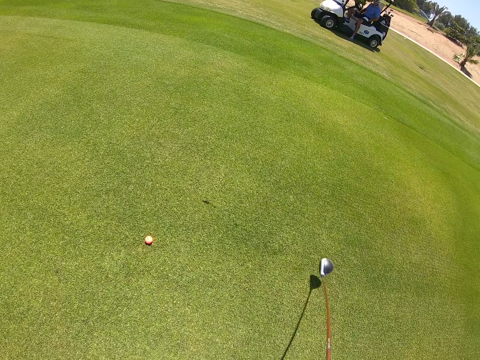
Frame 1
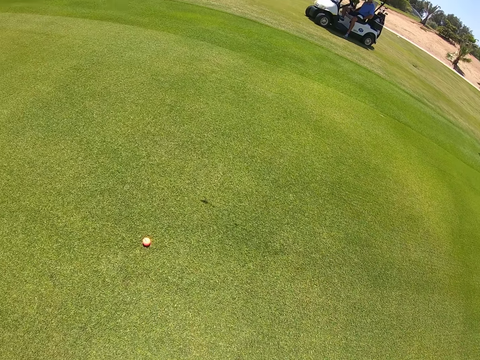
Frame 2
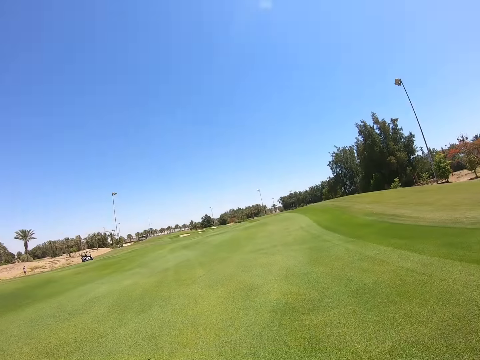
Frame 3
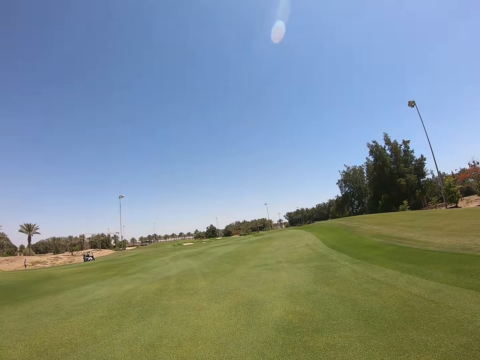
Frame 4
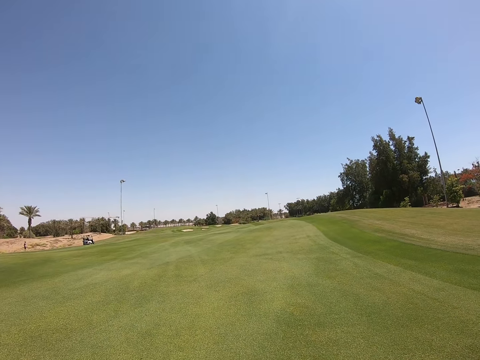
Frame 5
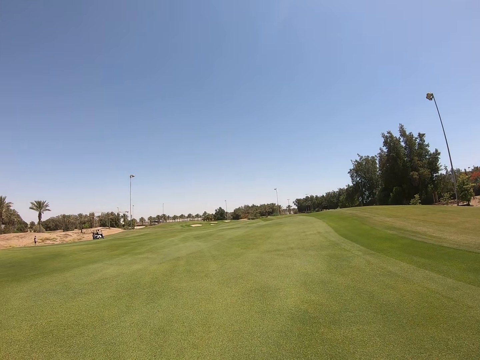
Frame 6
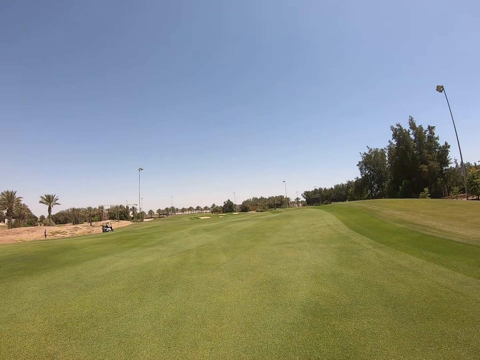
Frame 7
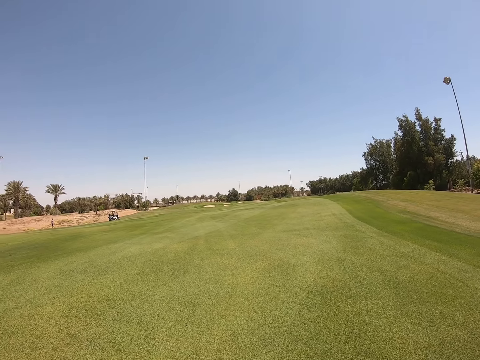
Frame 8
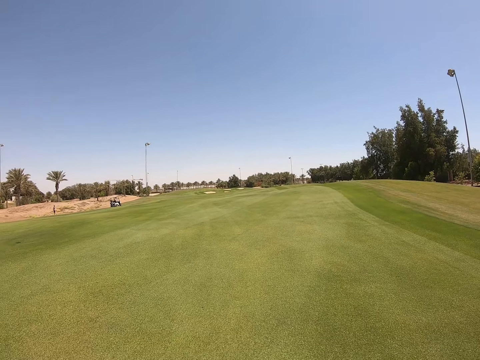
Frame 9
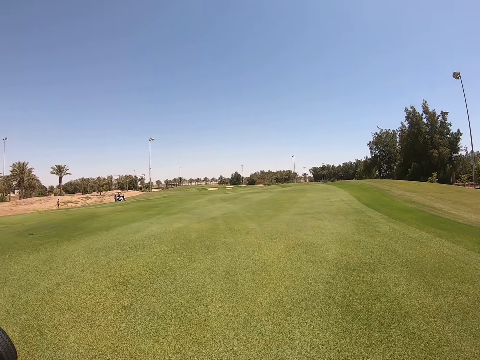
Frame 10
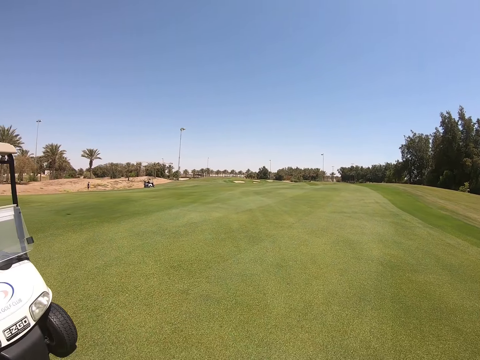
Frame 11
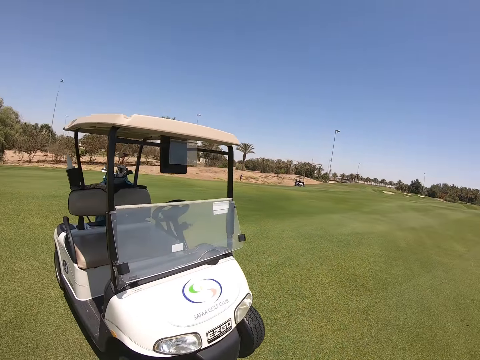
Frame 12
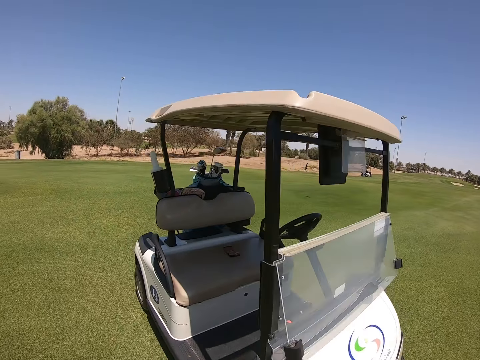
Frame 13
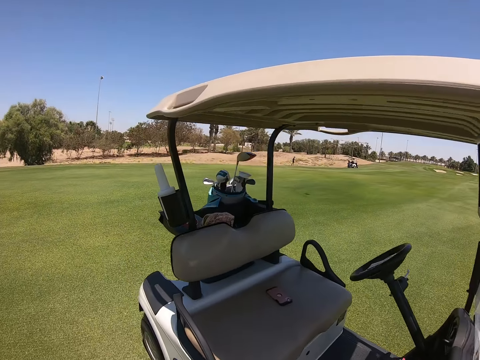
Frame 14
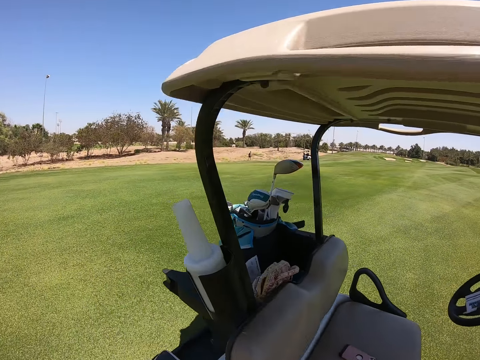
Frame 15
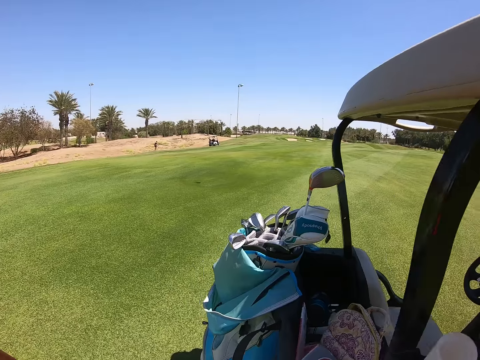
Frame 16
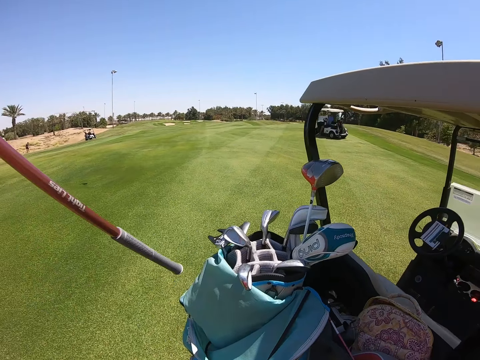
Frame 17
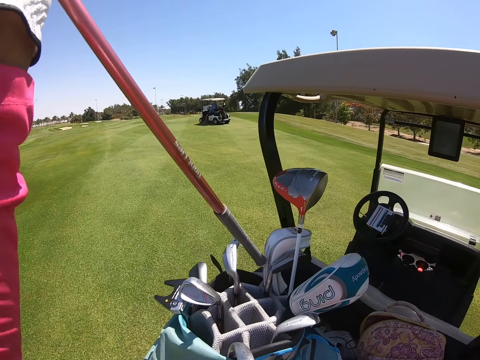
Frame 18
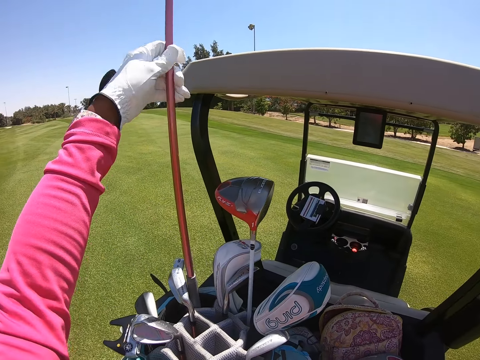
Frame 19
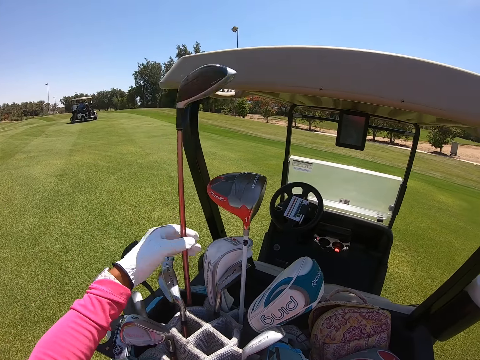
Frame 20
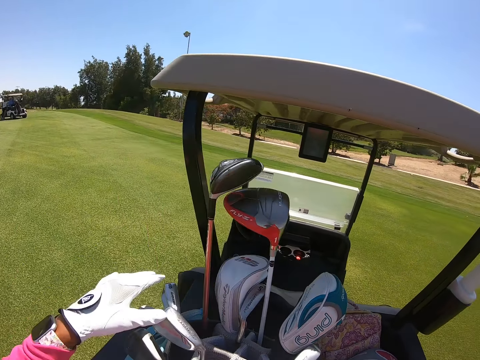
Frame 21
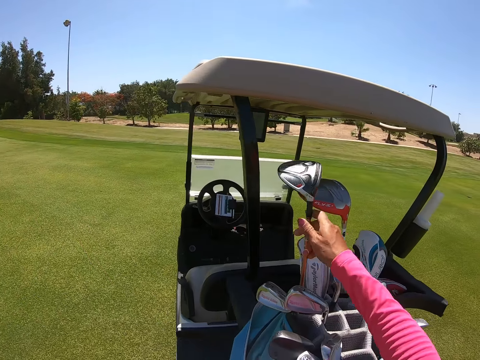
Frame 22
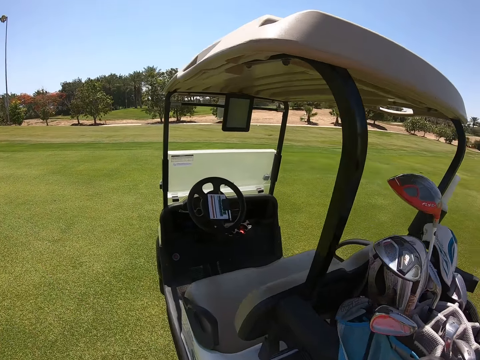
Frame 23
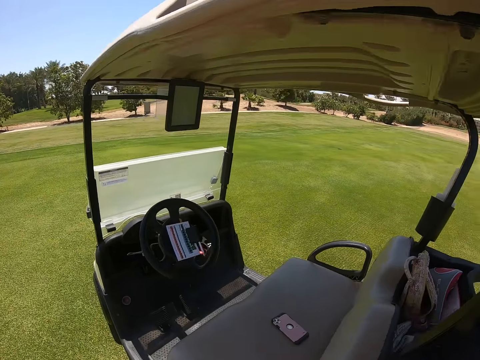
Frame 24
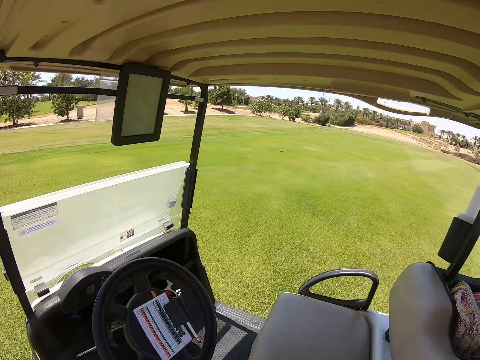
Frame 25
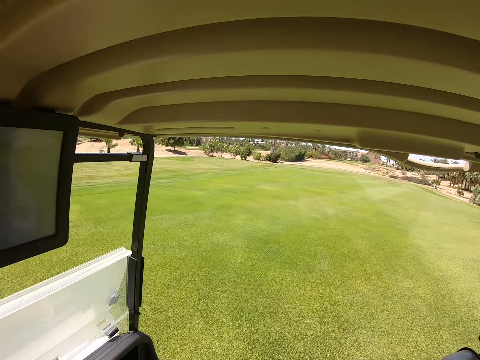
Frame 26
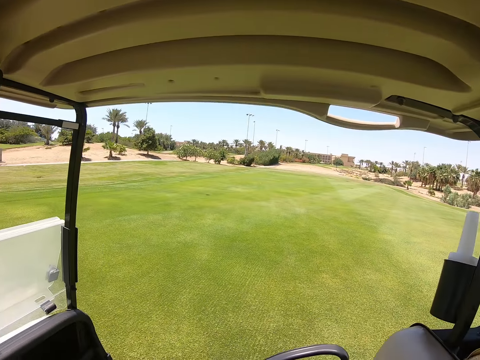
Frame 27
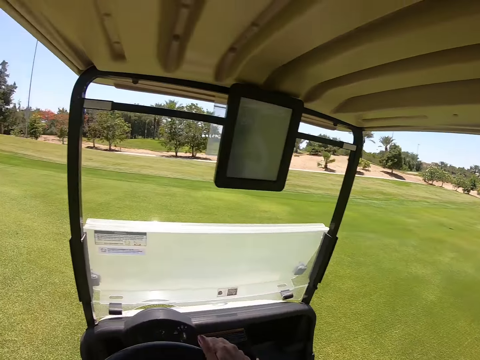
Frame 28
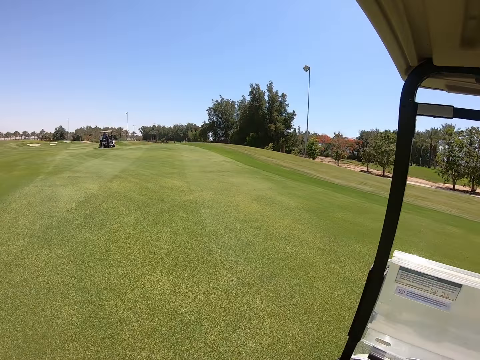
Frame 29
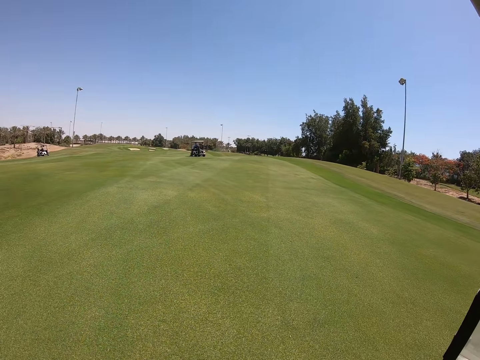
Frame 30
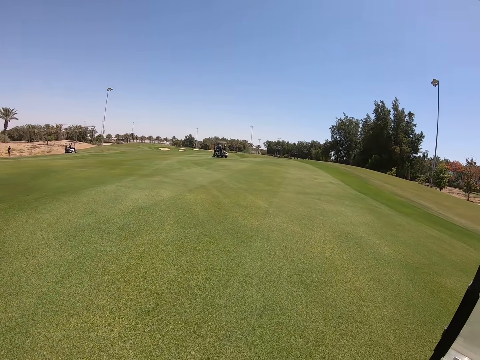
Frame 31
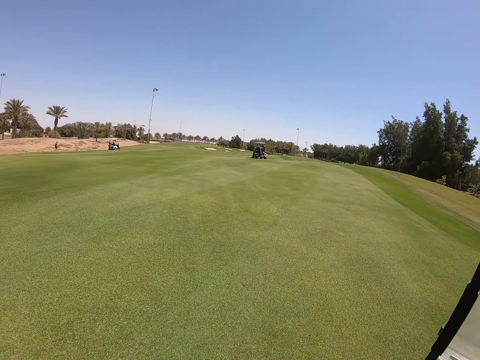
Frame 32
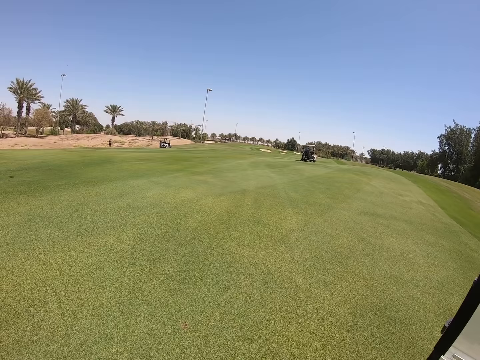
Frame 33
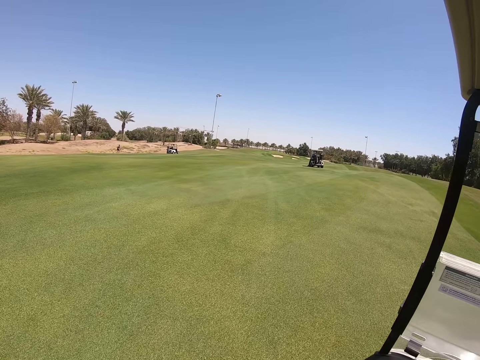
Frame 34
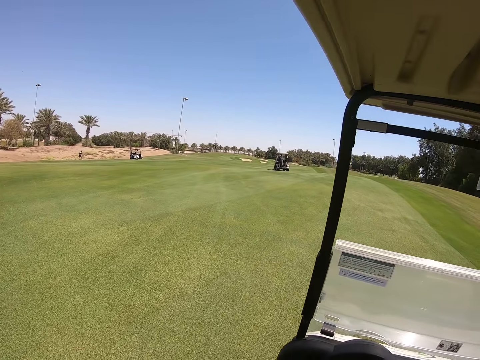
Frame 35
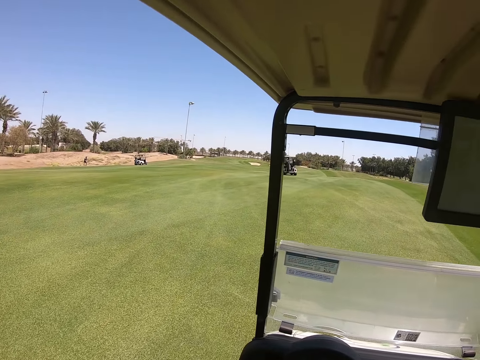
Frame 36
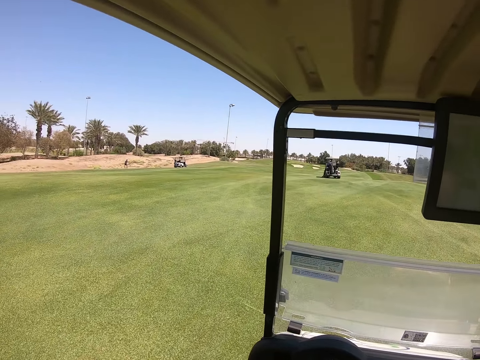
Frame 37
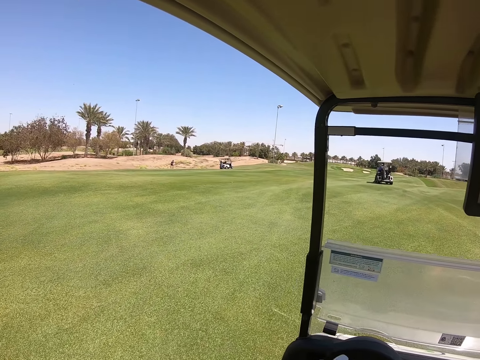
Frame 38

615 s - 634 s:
The camera wearer hits the golf ball with the golf club. They walk to the cart. They put the golf club into the golf bag. They get into the golf cart. They drive the golf cart forward.

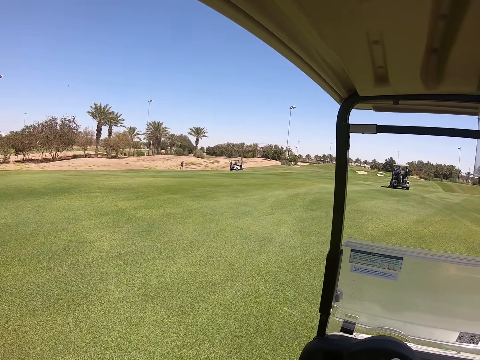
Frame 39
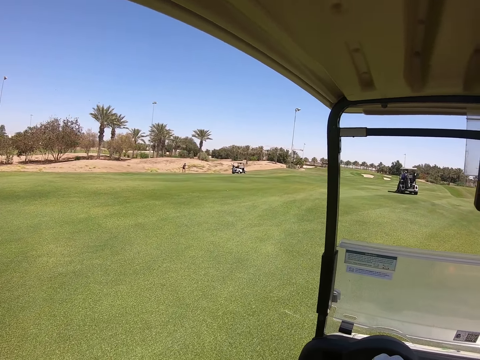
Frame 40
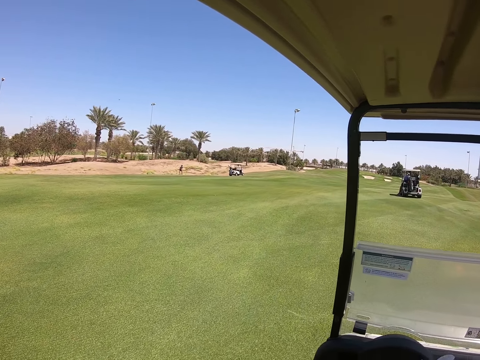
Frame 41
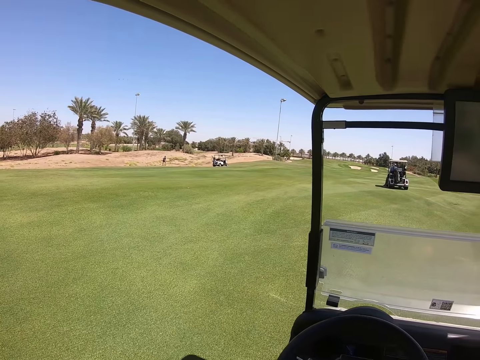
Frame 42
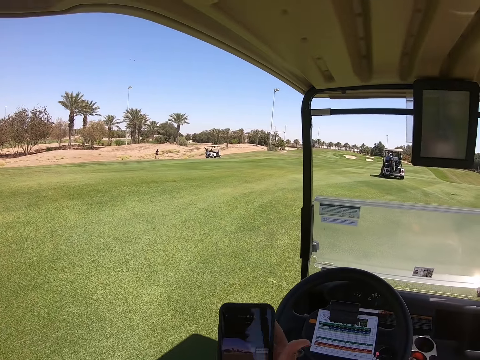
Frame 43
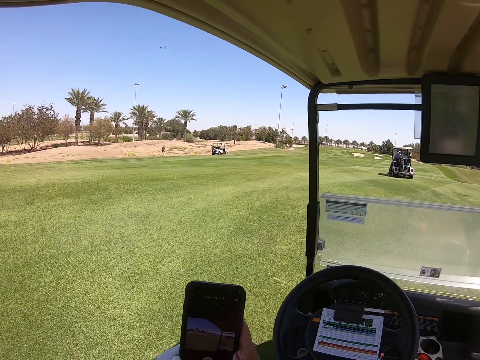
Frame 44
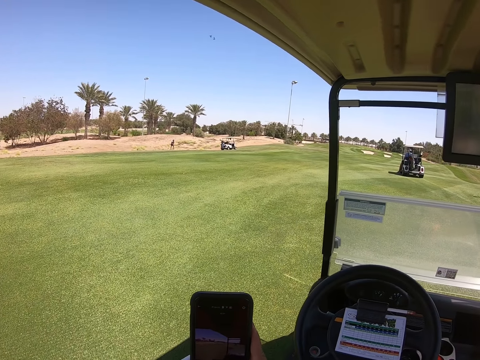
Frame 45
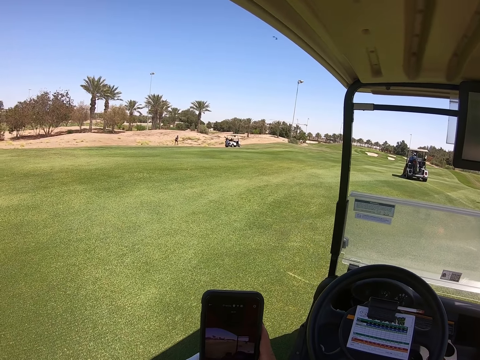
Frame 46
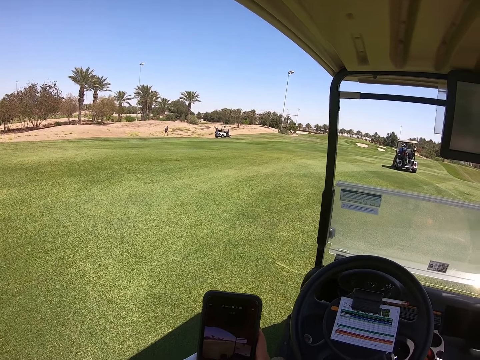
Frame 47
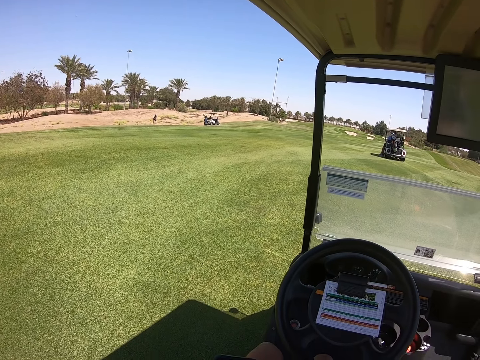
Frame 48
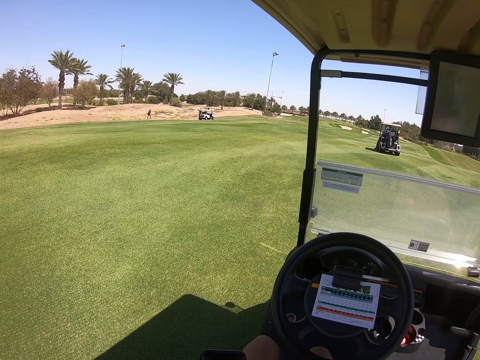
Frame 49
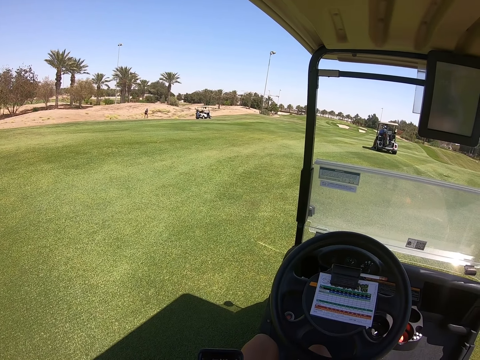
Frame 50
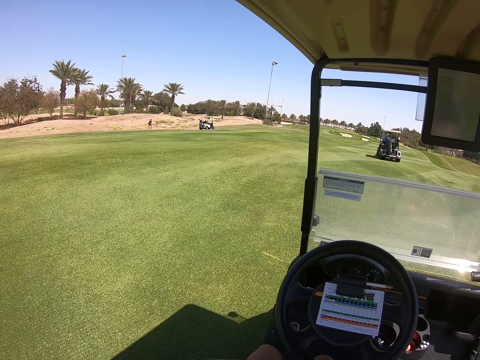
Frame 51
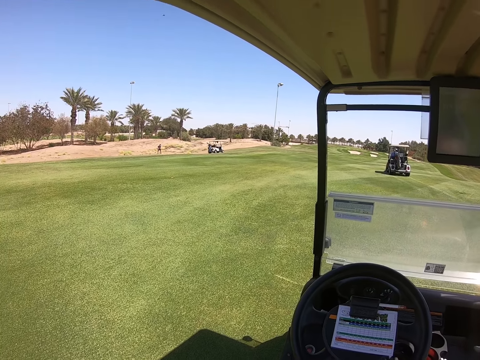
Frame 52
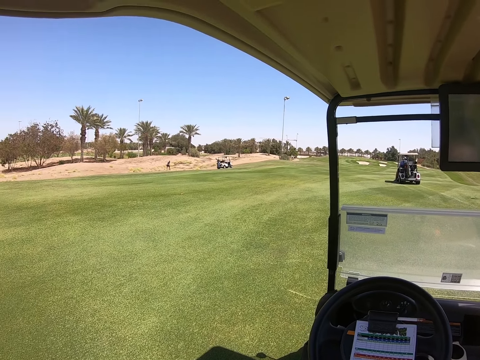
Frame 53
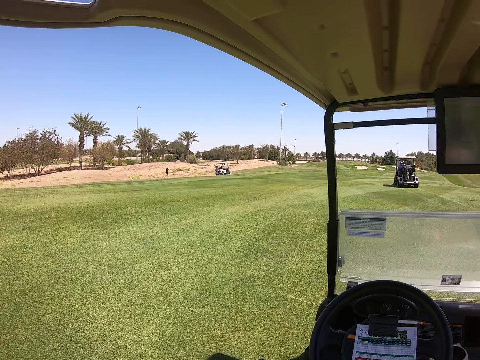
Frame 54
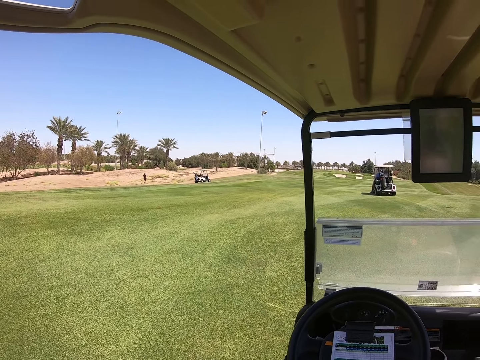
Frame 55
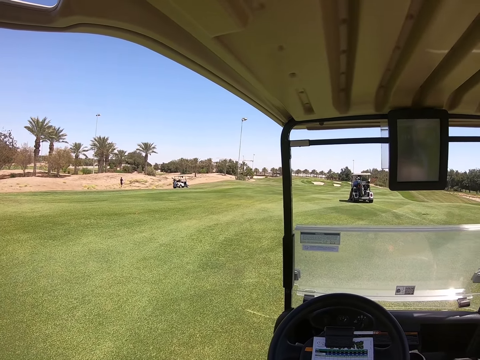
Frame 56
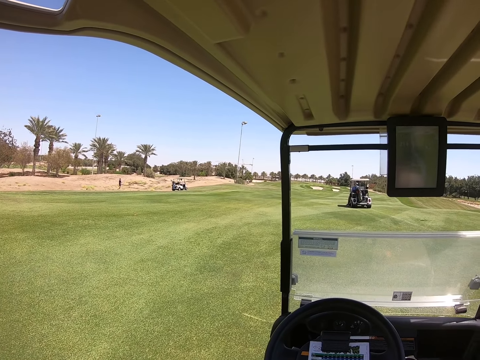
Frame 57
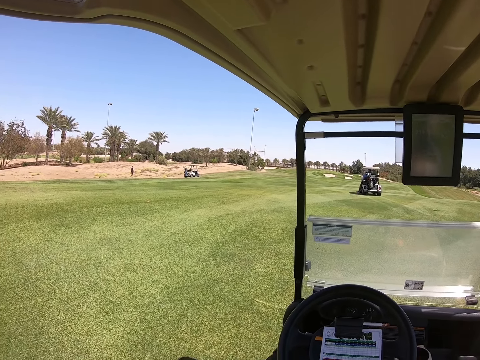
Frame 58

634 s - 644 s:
The camera wearer stops the golf cart. She holds a phone in her hands. She looks at the phone.
